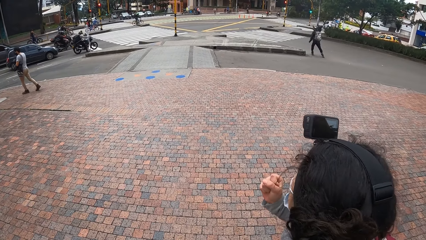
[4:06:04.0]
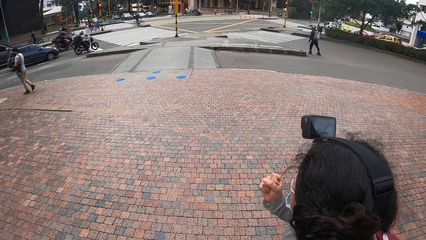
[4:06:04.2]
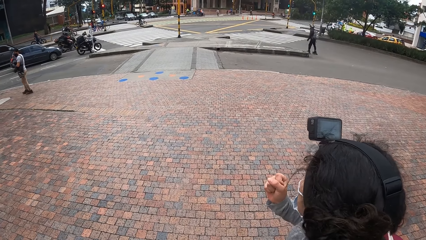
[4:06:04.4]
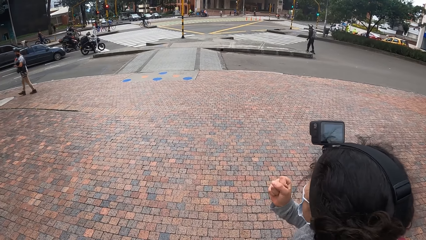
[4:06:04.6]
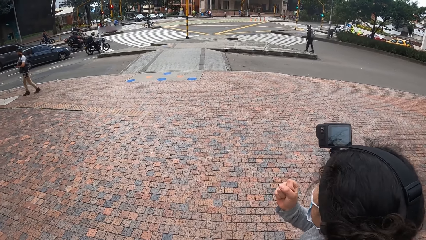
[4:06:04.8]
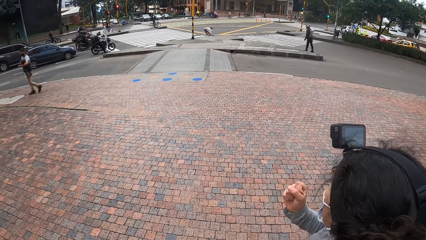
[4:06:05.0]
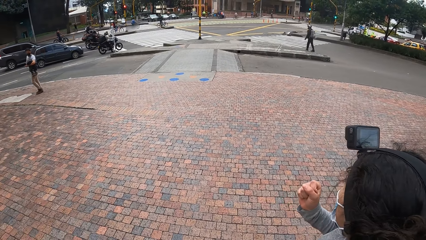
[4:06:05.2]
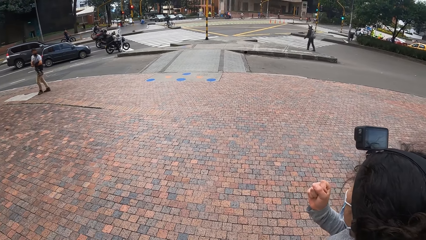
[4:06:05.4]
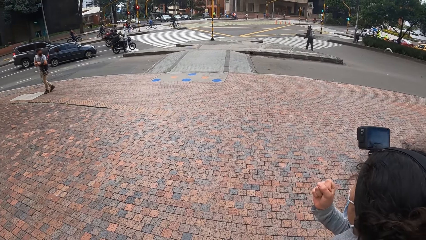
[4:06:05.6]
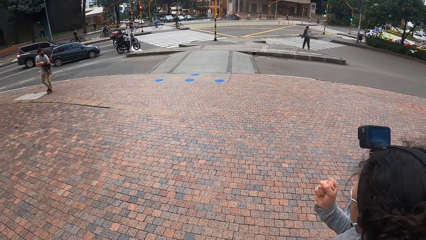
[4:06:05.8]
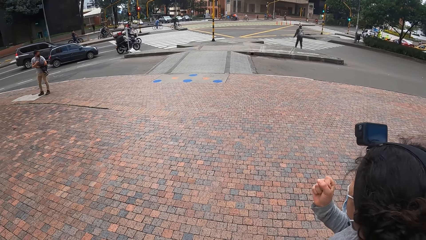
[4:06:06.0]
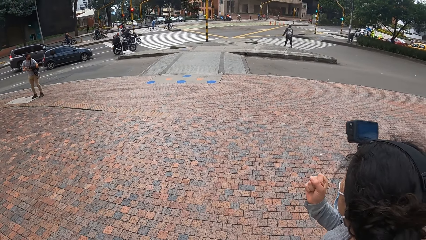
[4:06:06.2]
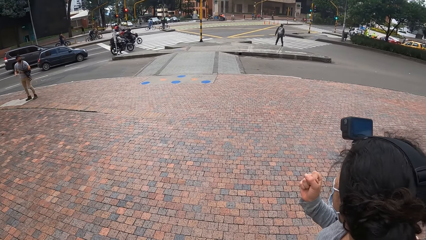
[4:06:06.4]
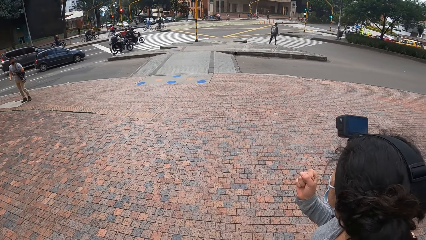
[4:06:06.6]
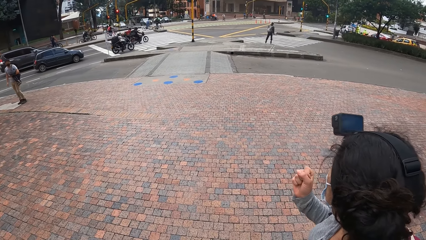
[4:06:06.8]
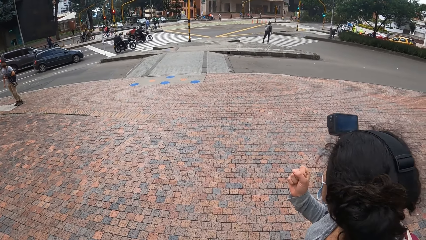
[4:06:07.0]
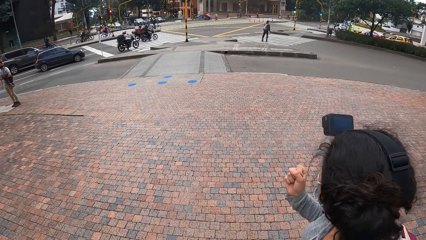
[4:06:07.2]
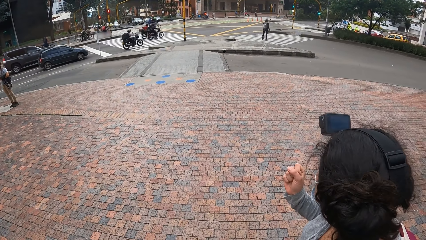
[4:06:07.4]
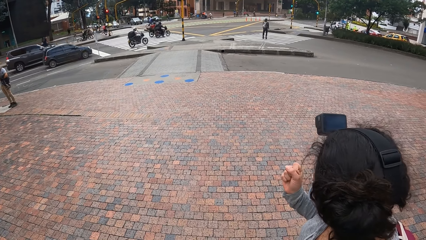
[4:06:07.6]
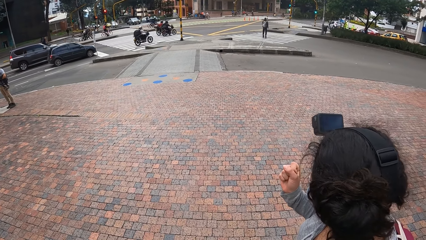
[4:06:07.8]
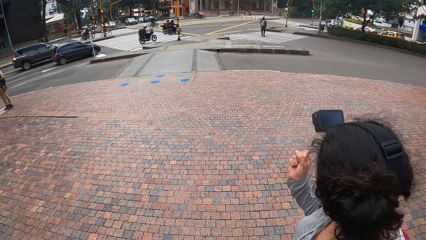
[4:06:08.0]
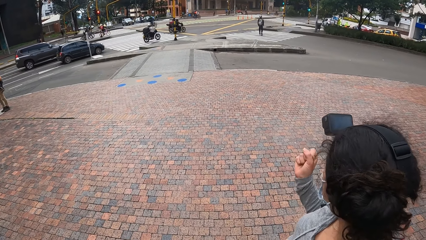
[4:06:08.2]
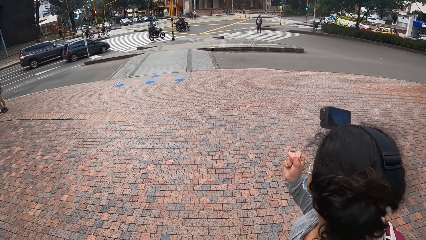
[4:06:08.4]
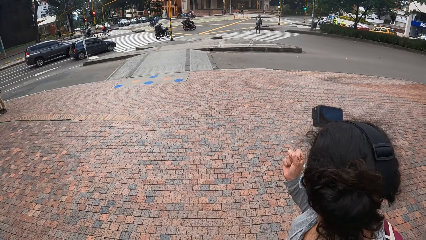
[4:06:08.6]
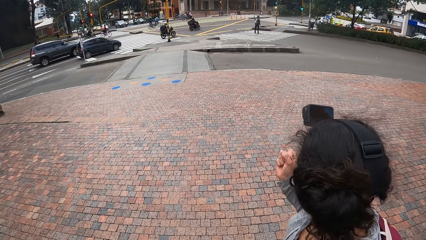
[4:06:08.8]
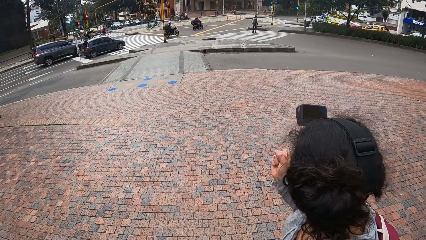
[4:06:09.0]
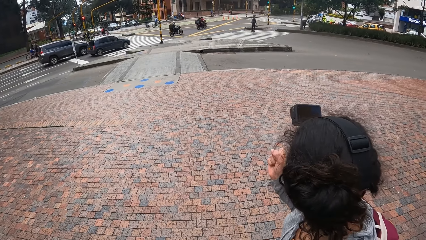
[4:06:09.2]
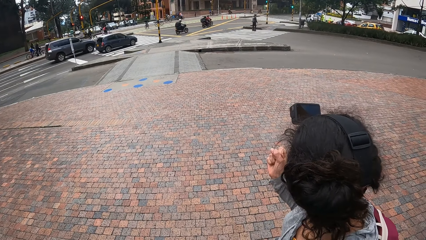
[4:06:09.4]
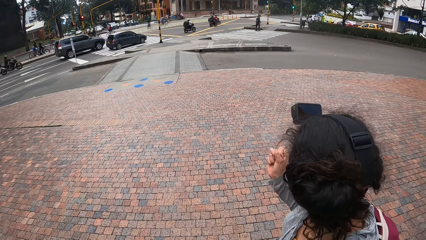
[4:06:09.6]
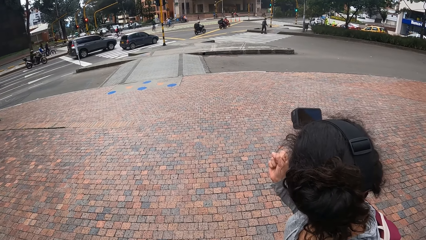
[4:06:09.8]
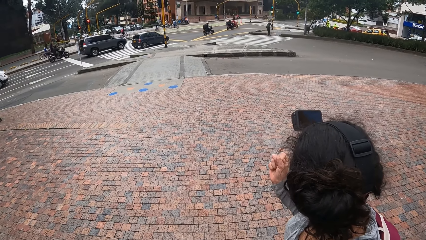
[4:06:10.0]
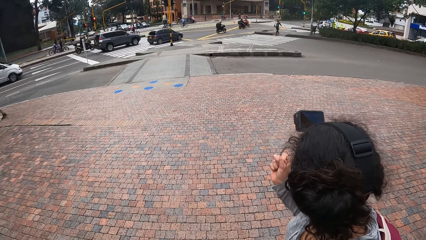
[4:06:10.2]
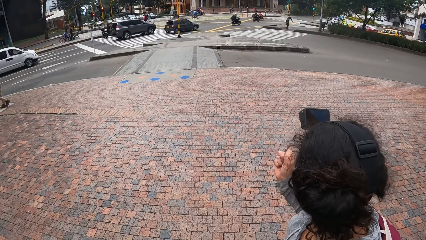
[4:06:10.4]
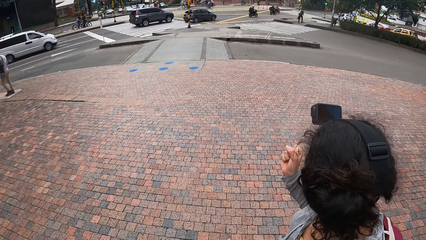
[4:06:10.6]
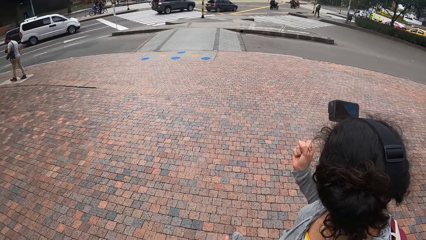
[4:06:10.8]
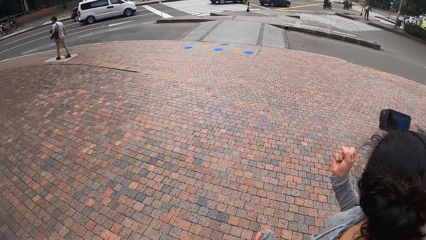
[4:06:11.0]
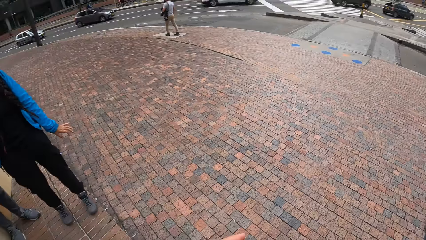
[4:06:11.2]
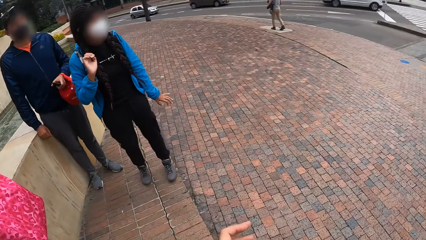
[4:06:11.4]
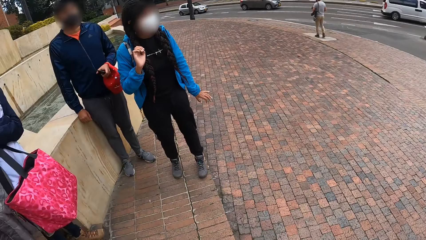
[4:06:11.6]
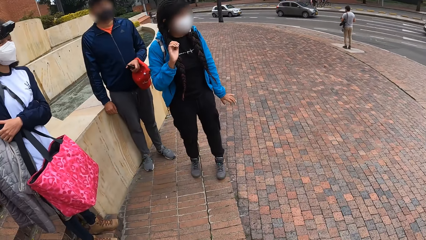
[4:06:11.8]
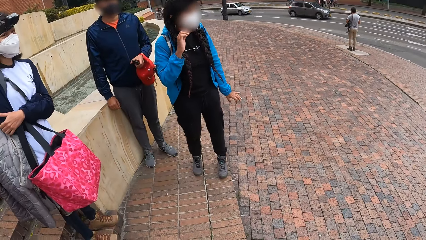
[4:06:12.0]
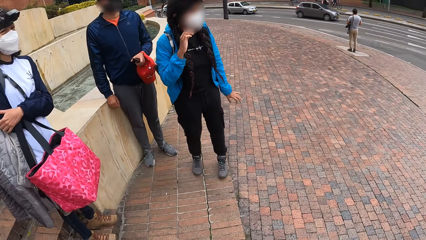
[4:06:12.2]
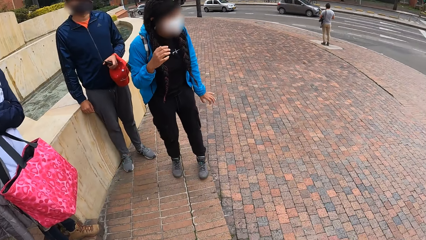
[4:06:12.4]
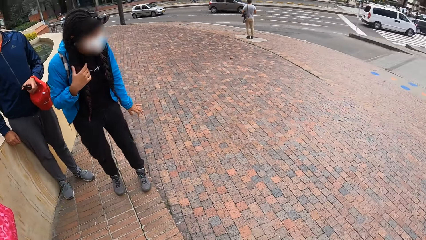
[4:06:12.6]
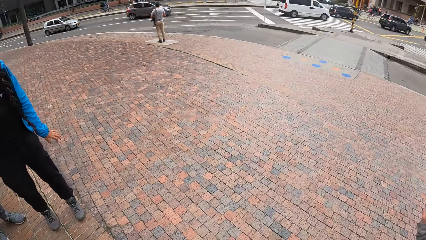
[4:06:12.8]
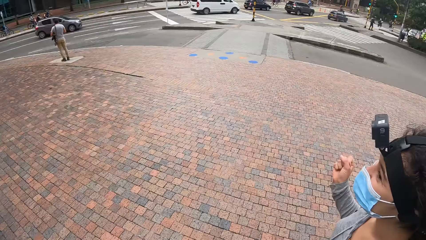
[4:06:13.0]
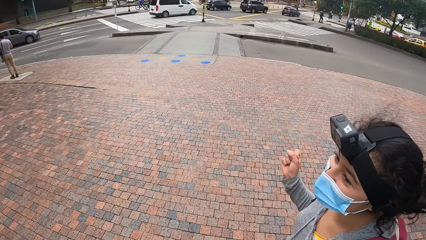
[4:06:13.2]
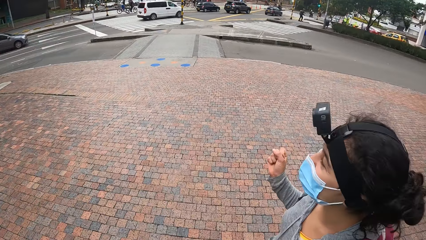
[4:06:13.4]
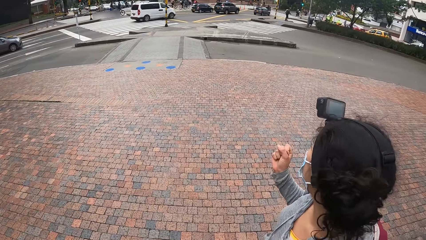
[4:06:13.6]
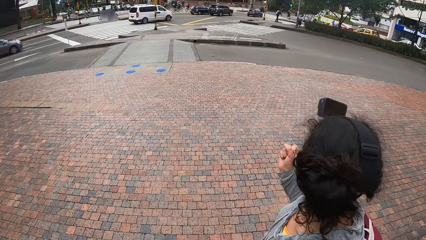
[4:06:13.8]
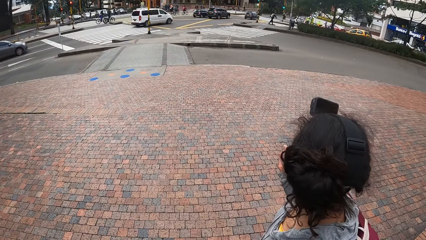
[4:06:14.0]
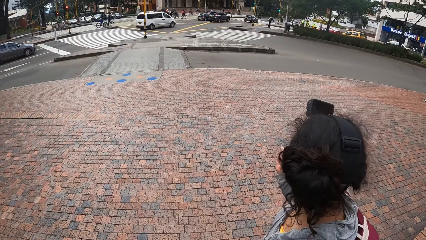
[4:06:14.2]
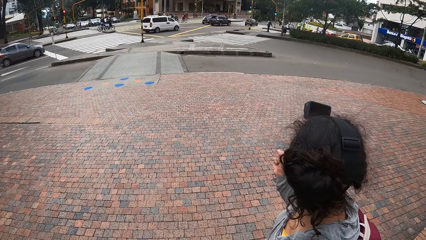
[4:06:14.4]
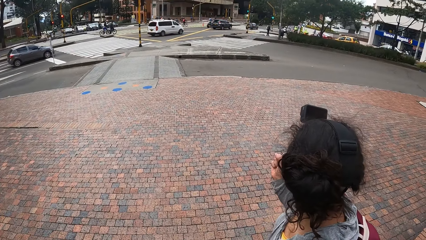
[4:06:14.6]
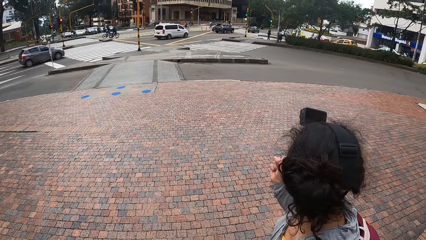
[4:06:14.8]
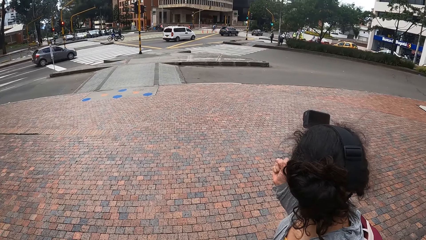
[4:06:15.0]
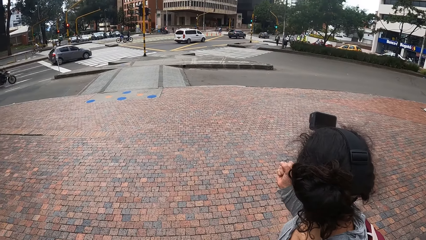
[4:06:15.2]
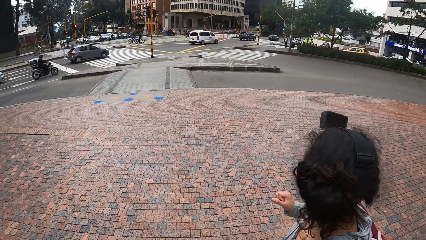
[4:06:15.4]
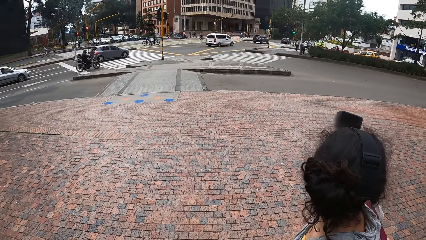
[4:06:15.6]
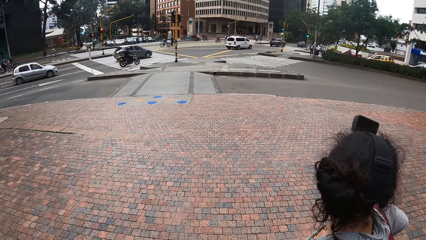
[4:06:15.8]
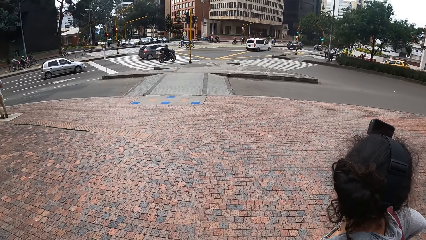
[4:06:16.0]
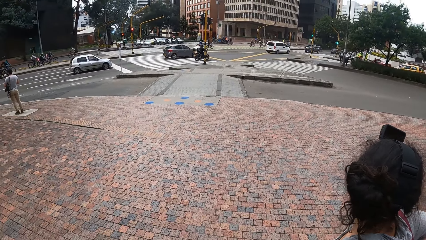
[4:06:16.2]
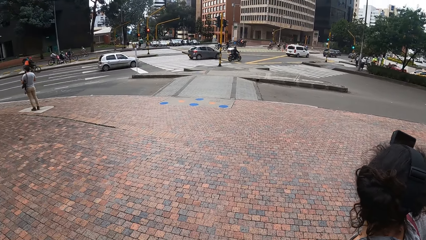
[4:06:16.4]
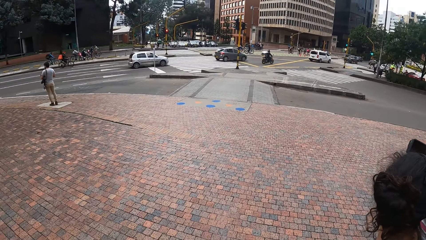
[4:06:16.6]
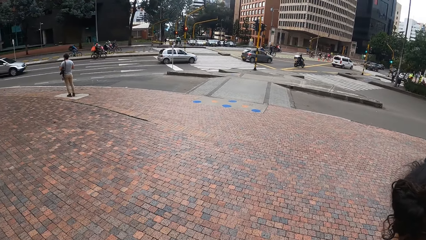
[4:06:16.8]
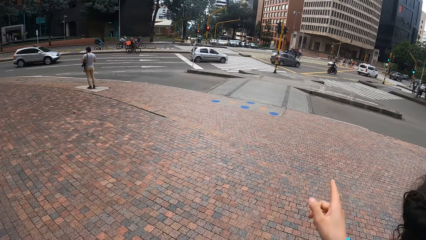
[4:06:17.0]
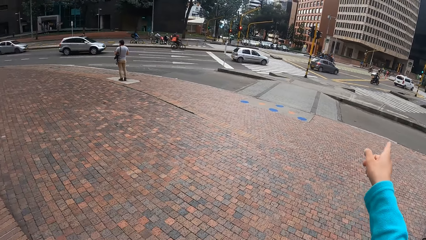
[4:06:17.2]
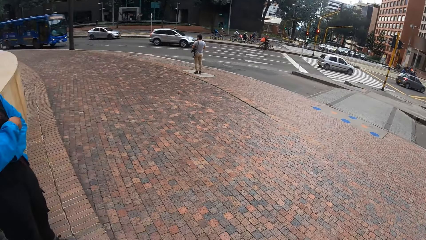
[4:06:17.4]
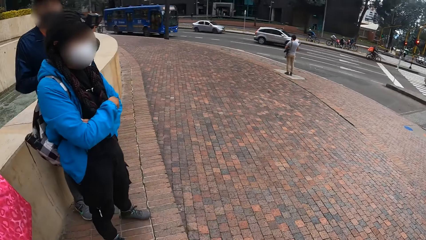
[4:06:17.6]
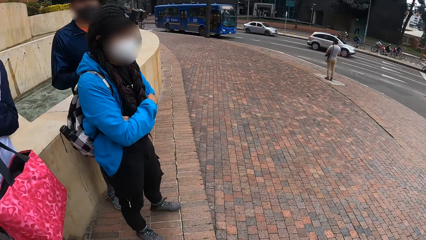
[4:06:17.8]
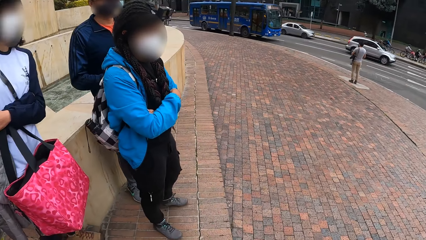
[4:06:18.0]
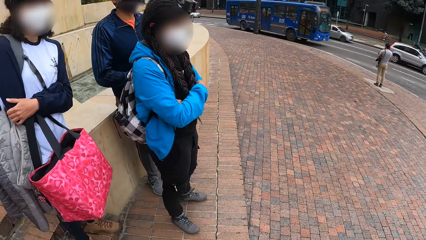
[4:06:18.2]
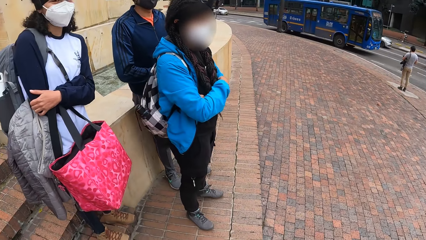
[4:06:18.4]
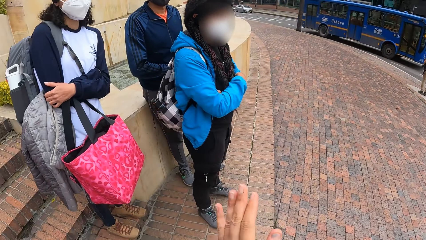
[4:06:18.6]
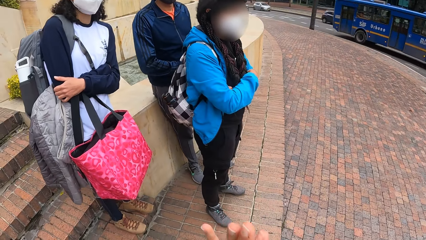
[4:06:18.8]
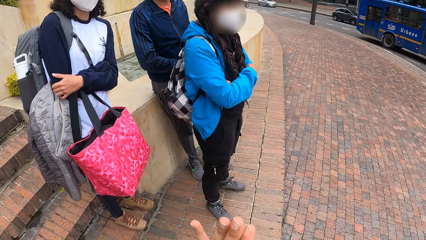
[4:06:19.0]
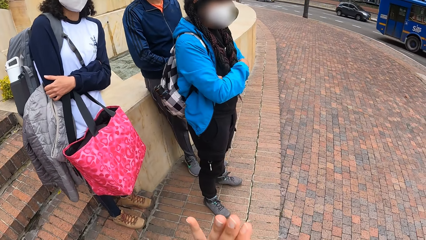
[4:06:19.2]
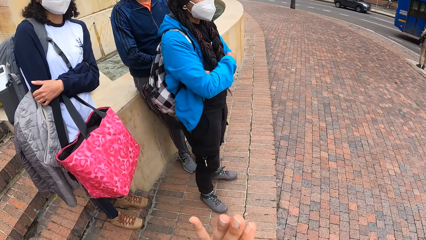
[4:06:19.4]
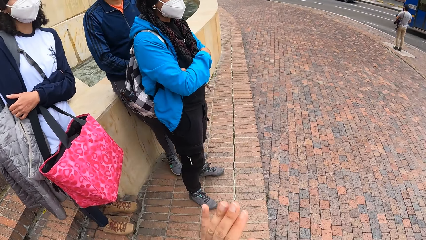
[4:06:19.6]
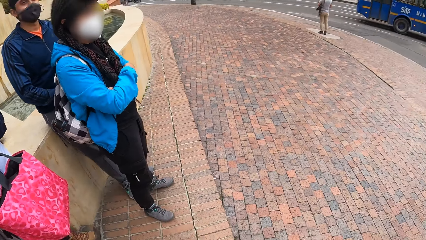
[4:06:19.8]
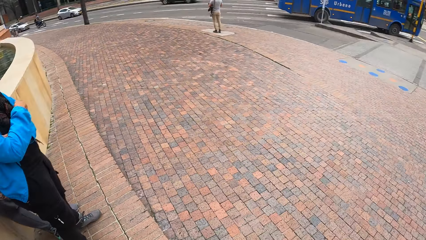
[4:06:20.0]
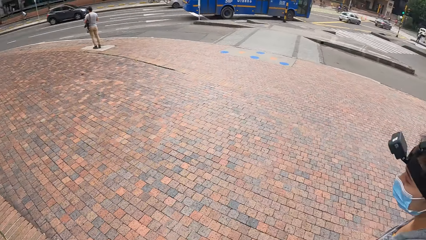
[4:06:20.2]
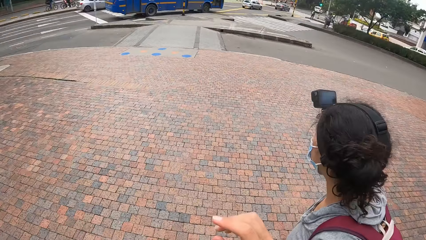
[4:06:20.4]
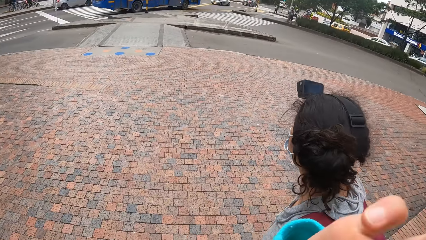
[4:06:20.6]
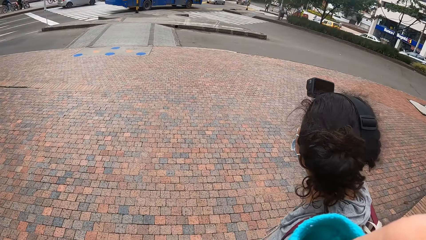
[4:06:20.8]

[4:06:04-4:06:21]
The camera wearer points at the road or sidewalk with her right index finger.
